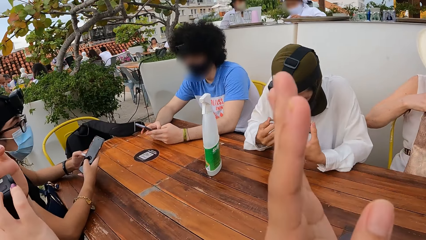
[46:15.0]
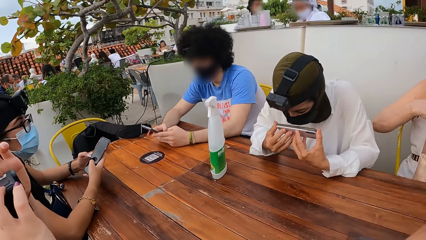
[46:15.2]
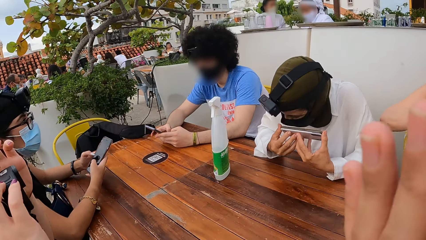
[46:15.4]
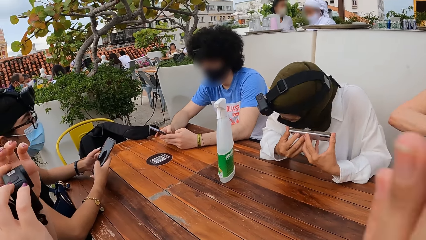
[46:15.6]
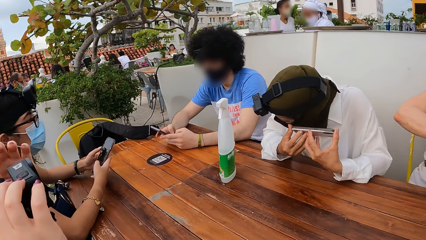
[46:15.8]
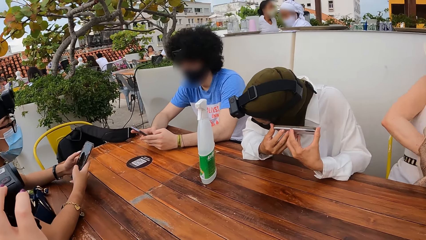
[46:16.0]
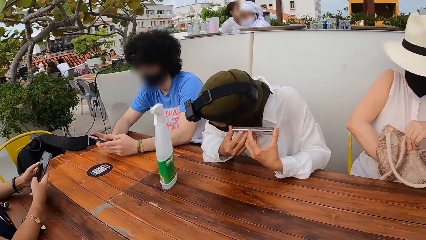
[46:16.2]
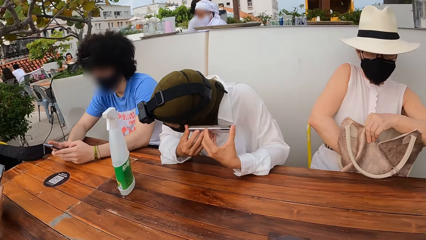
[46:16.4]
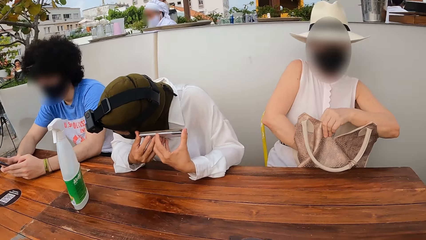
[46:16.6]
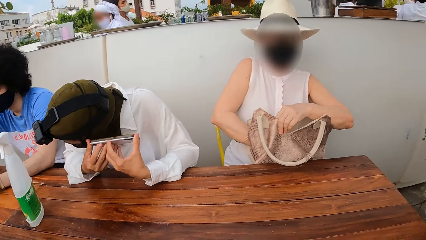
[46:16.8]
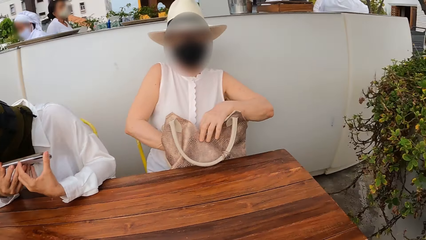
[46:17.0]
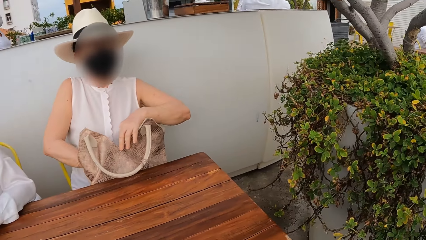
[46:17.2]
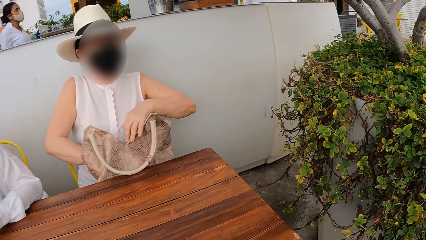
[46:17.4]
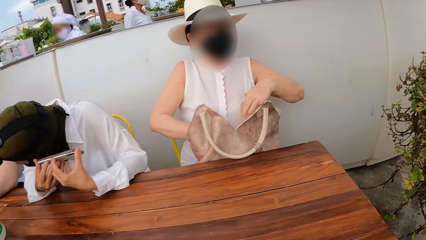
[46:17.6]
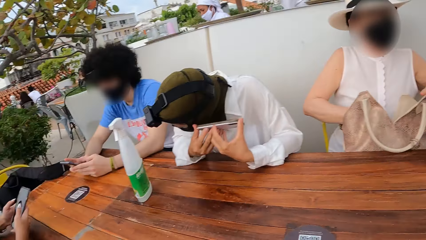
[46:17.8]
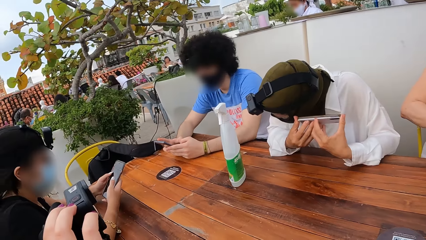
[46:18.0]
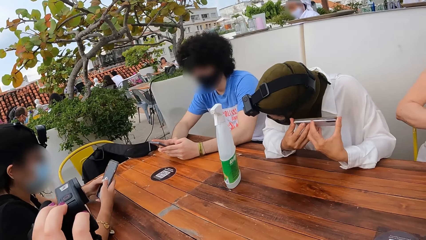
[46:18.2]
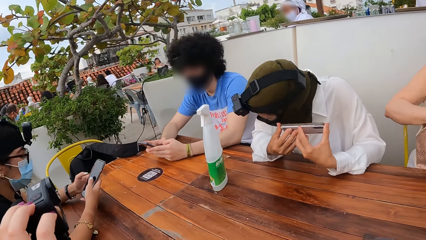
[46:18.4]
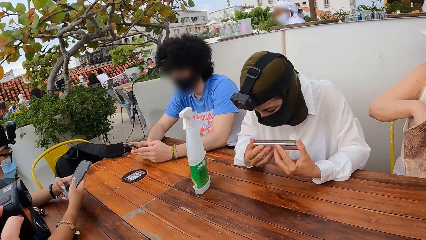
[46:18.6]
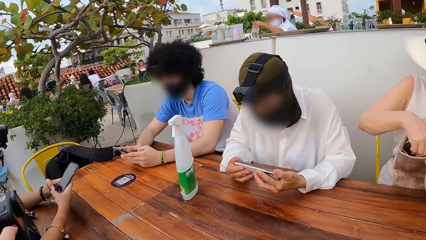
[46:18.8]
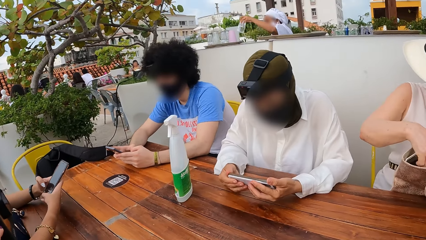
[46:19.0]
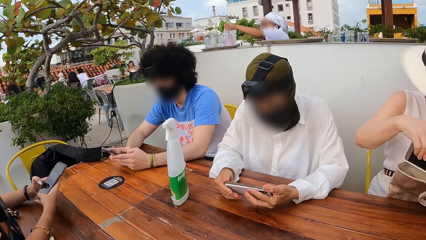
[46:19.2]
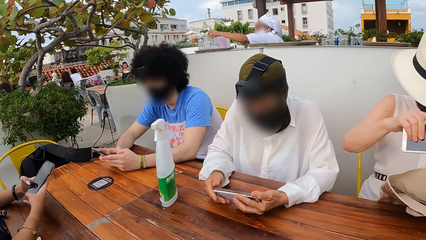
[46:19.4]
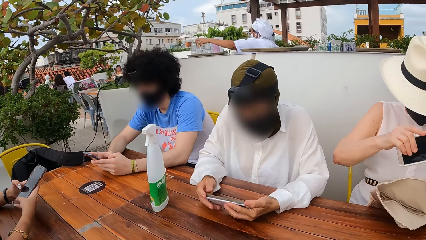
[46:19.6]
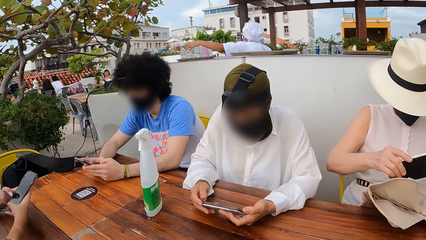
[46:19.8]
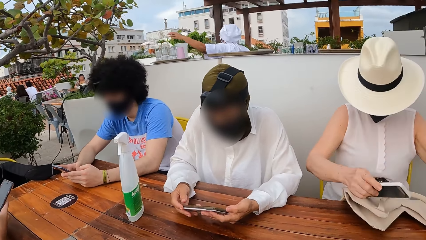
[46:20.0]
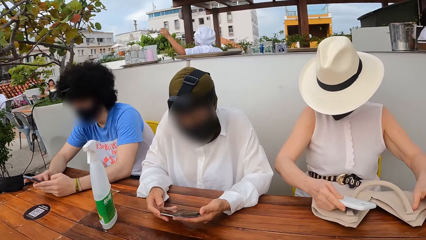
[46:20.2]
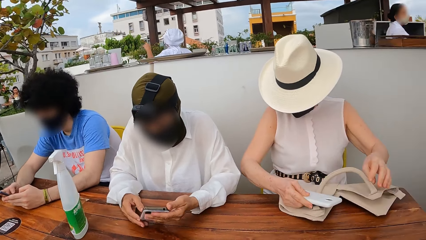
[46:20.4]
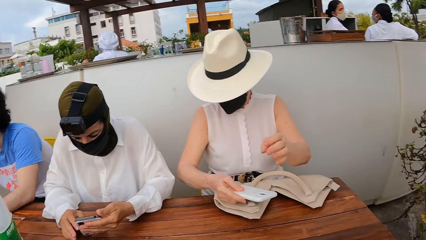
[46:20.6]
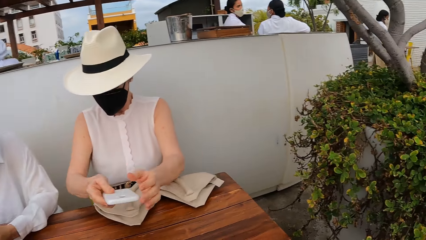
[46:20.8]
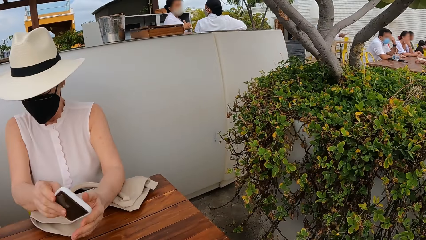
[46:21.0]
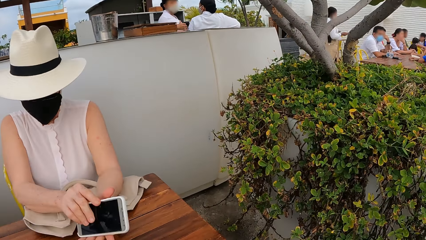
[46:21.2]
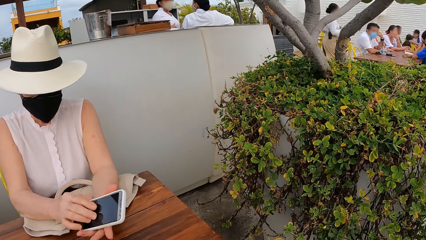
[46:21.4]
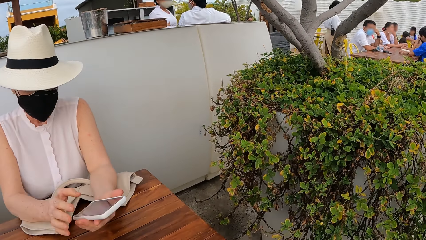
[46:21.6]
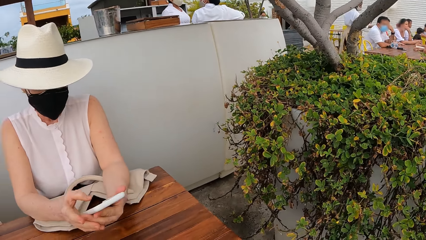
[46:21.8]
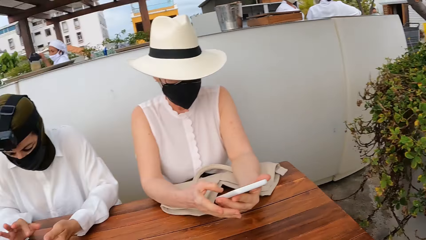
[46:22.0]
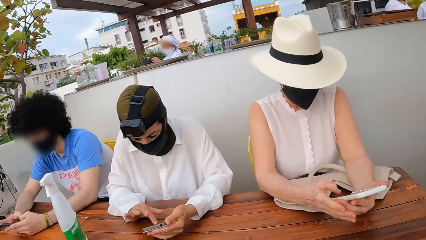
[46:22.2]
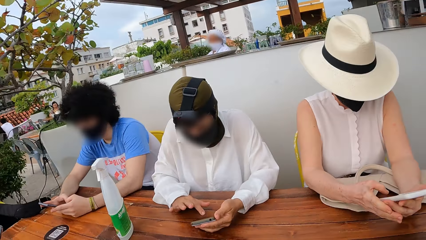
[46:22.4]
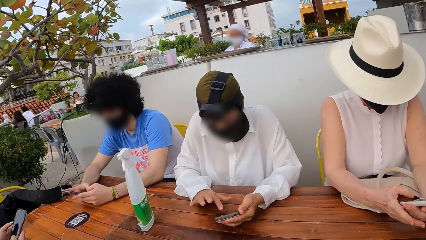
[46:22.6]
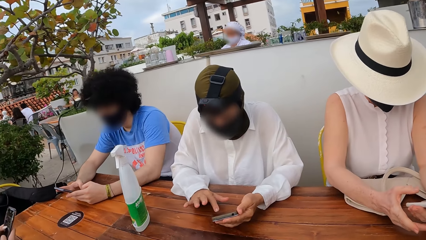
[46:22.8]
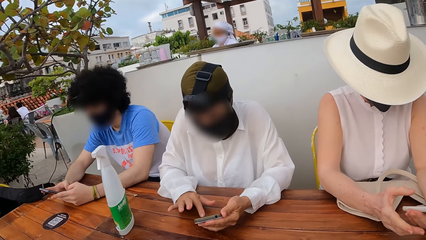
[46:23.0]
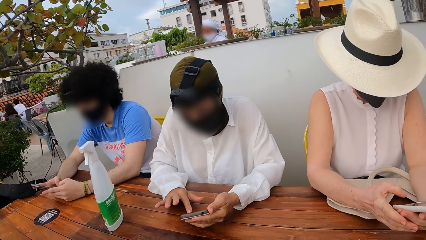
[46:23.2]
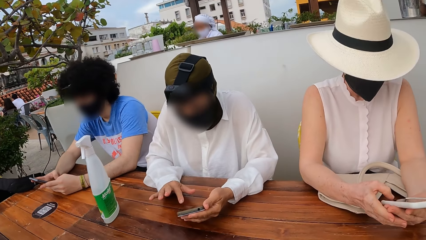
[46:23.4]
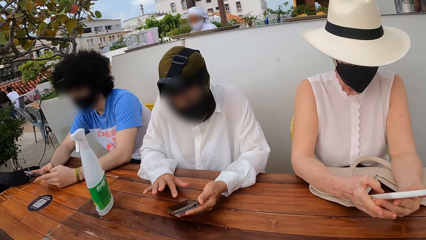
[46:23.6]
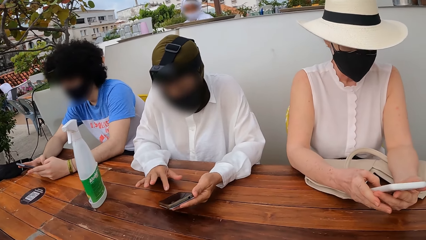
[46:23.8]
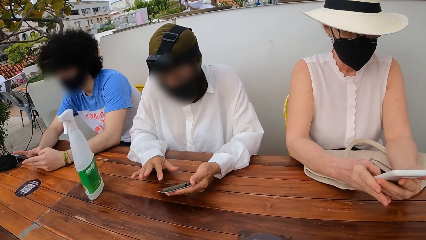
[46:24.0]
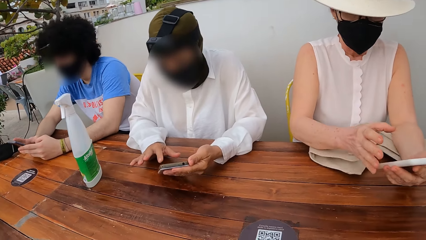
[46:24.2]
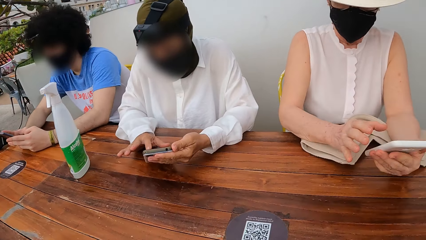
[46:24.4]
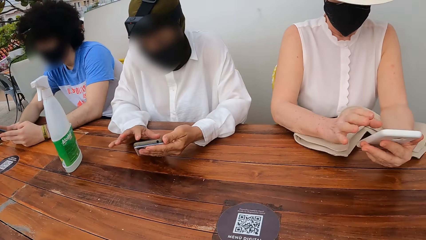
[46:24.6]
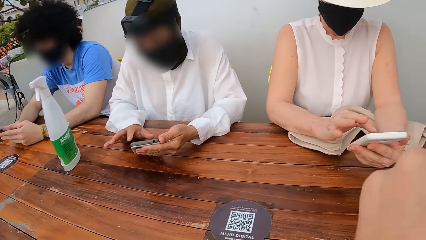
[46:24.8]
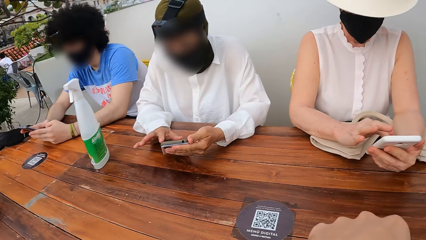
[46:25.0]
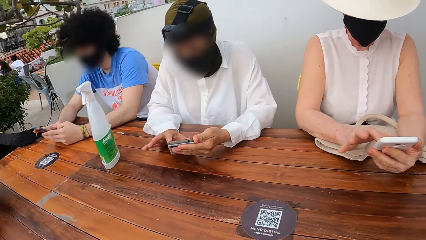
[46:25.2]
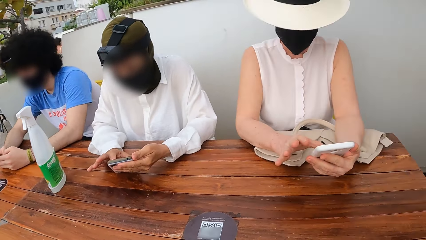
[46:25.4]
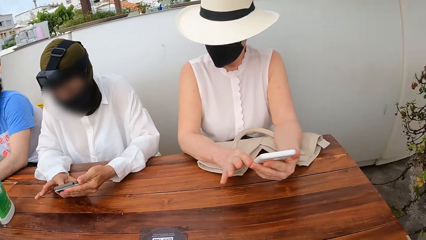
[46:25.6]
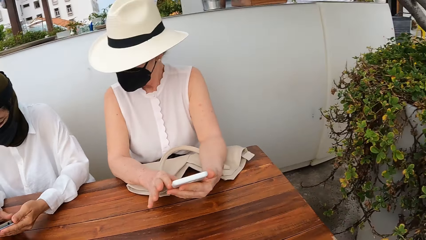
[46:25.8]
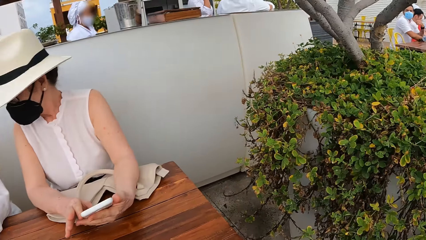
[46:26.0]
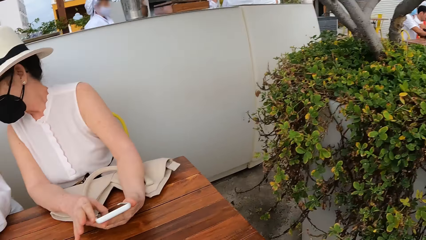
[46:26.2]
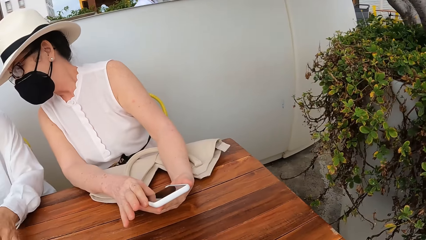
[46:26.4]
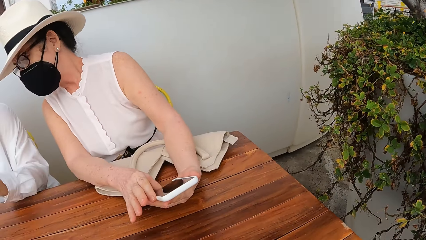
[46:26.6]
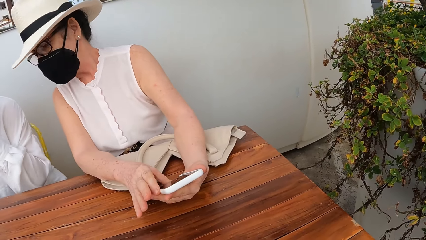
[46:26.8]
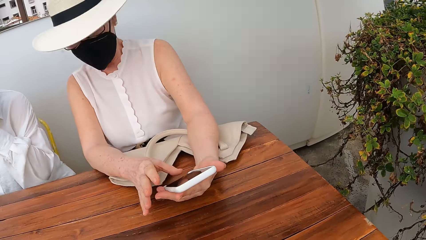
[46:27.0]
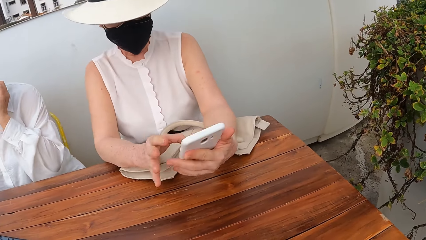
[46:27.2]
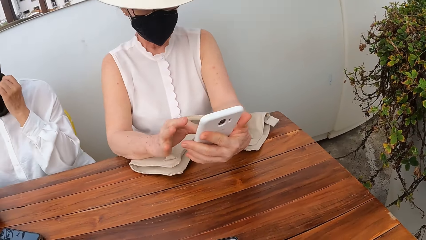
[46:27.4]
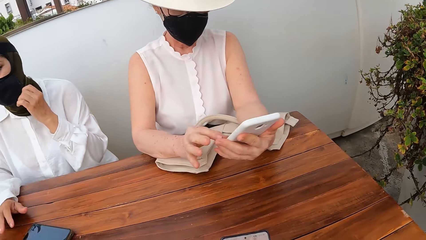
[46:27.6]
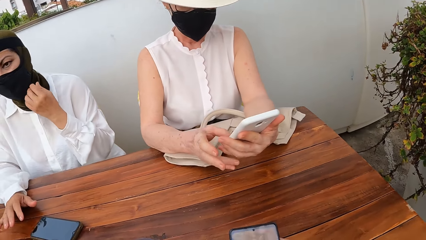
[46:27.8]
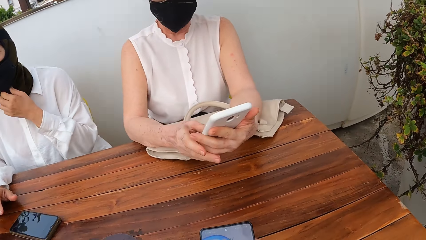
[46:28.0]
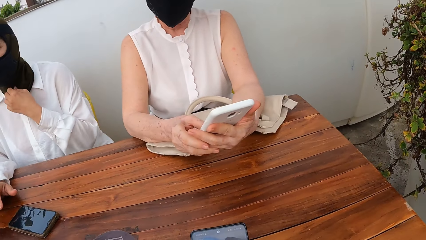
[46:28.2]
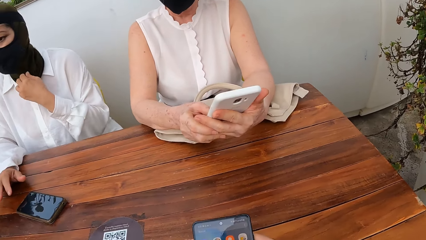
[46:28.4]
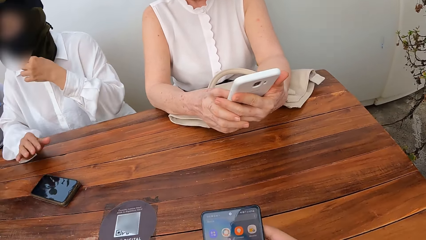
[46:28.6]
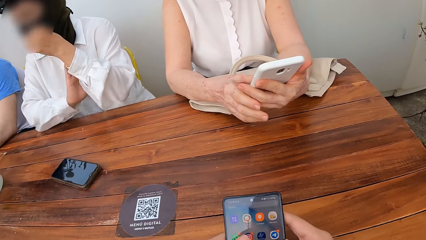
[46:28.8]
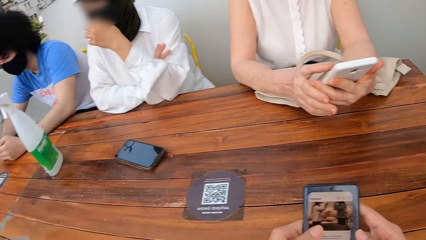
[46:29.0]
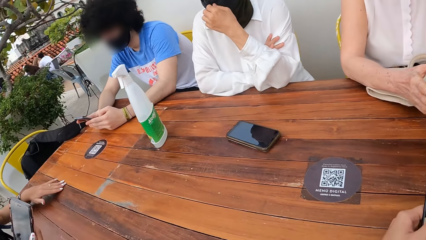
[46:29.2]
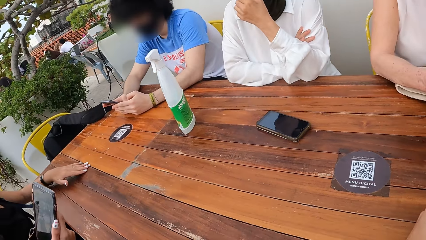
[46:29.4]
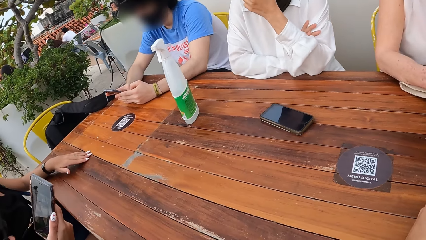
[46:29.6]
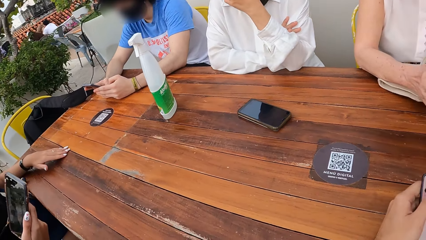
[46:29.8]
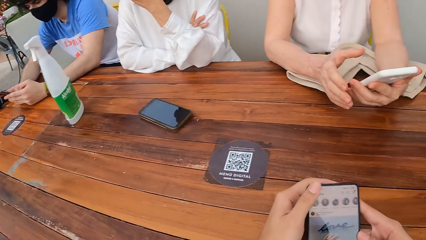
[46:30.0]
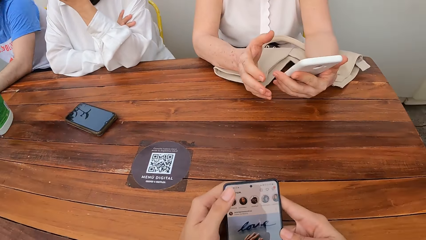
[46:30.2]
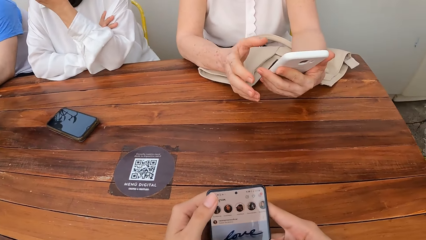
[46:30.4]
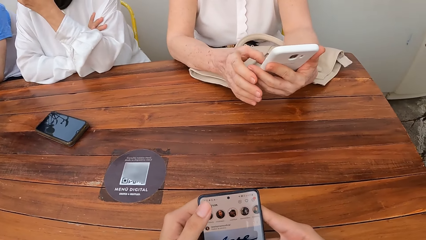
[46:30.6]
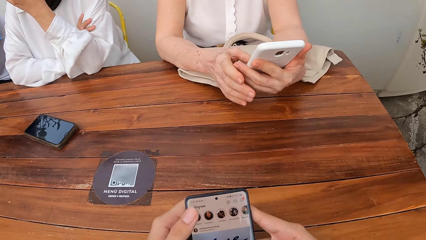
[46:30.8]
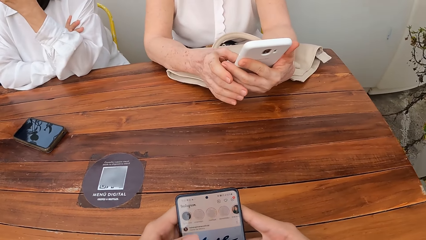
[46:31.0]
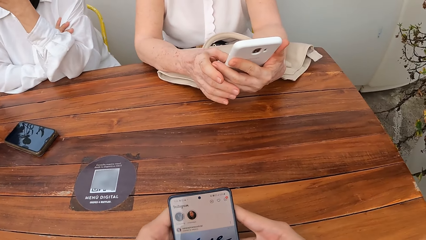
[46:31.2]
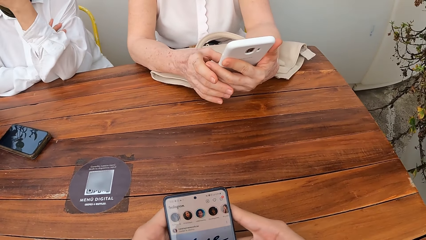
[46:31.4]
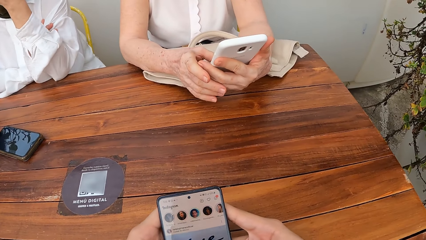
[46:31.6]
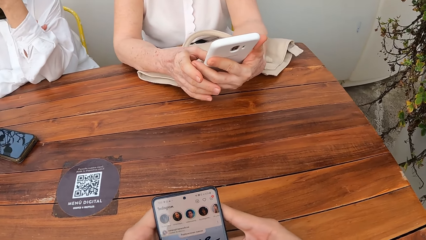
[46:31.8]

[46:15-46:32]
A lady listens to her phone. Another lady removes a phone from the handbag. The camera wearer looks around. The first lady operates a phone. The other lady operates a phone. The other lady looks at the first lady's phone. The other lady operates the phone. The first lady touches her face. The camera wearer operates a phone.
